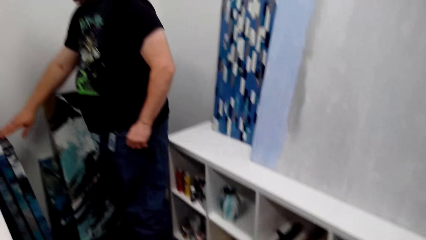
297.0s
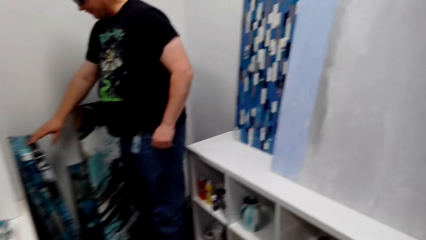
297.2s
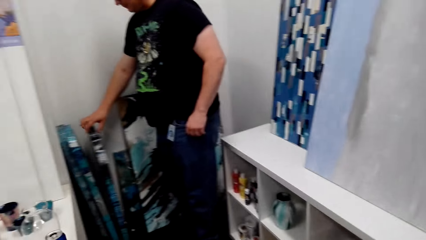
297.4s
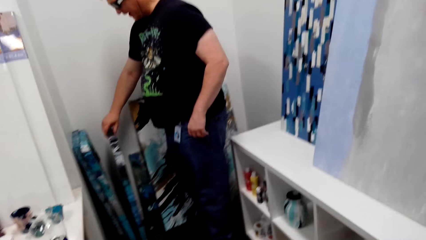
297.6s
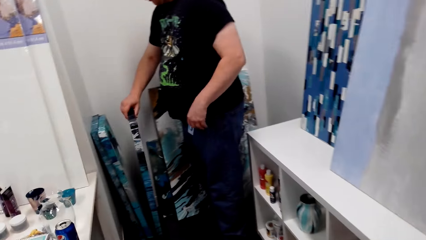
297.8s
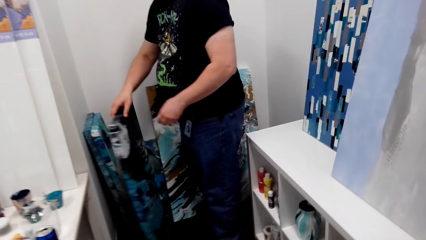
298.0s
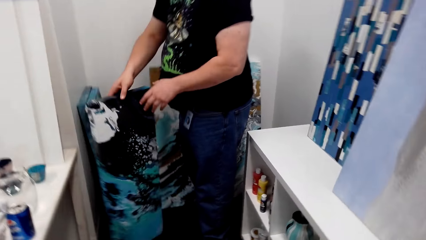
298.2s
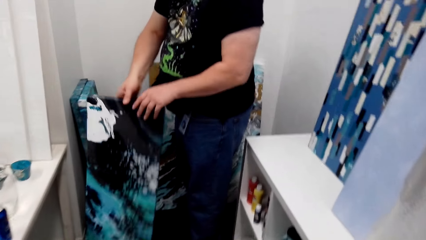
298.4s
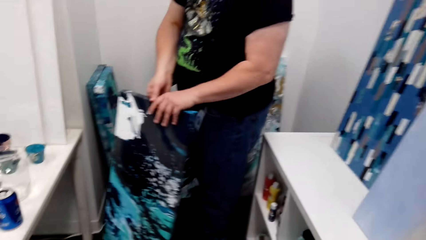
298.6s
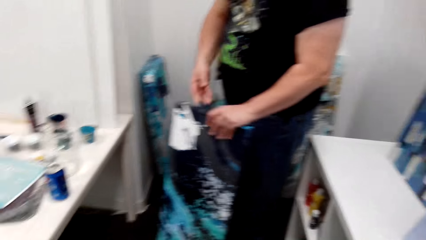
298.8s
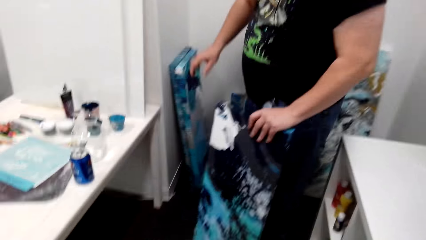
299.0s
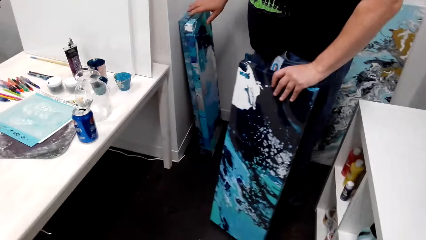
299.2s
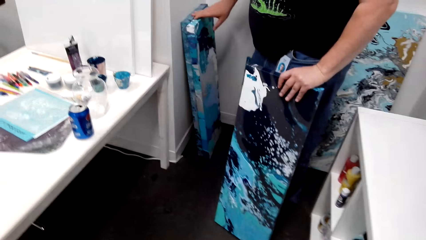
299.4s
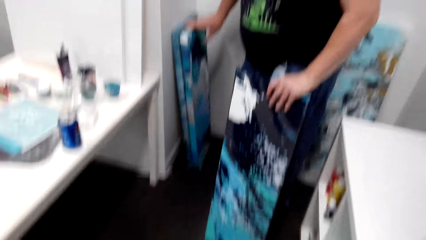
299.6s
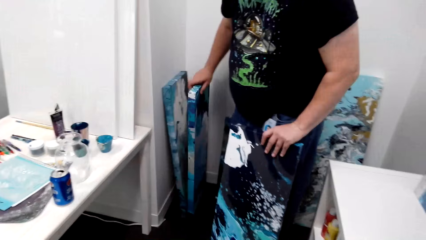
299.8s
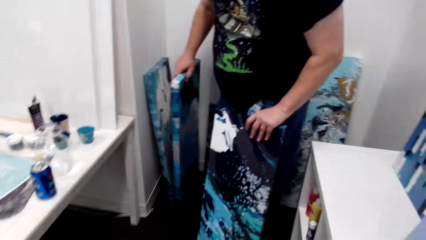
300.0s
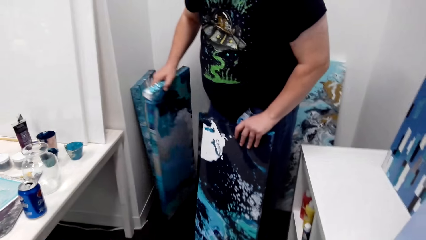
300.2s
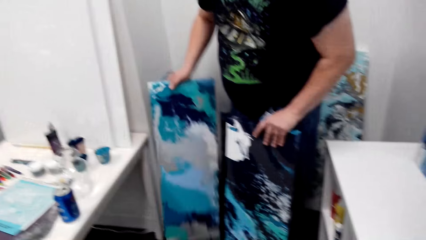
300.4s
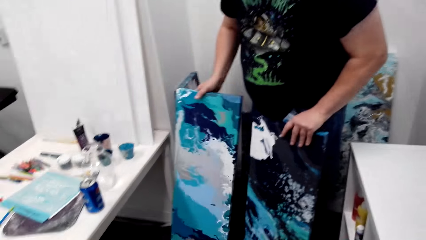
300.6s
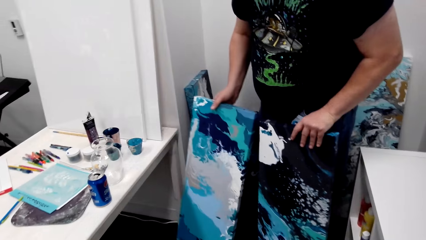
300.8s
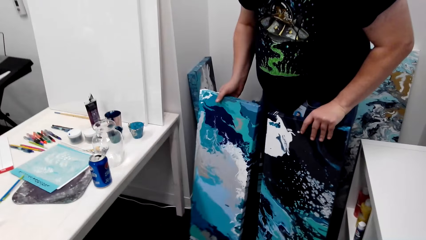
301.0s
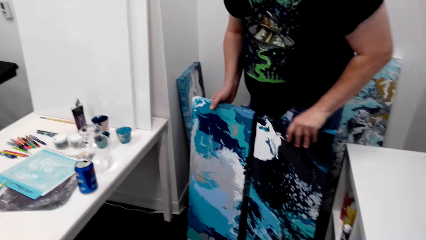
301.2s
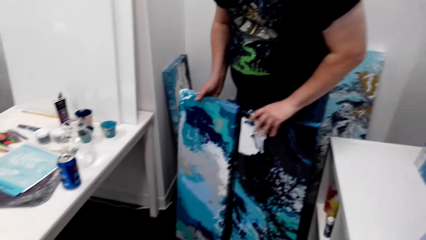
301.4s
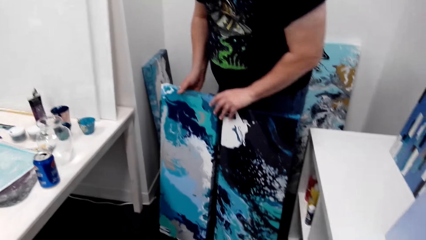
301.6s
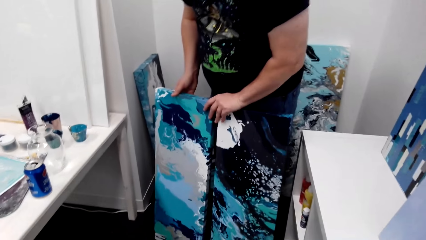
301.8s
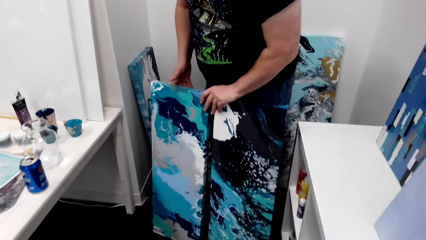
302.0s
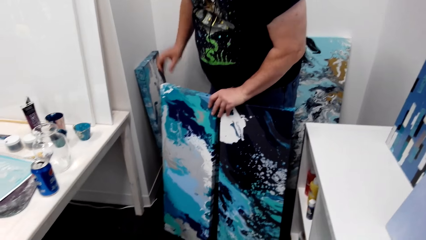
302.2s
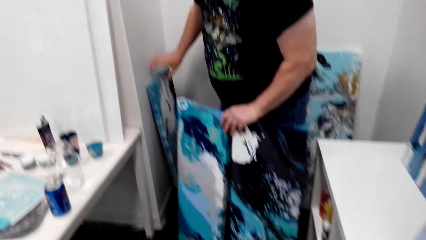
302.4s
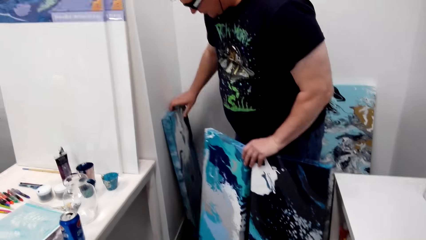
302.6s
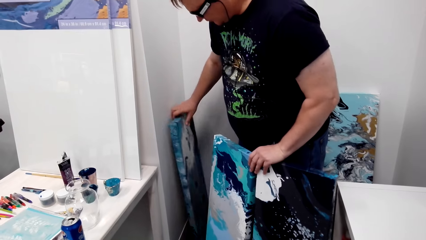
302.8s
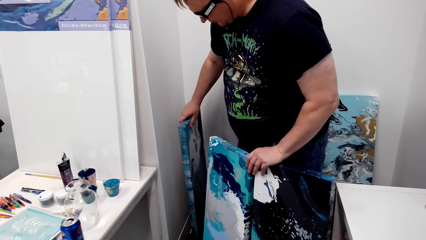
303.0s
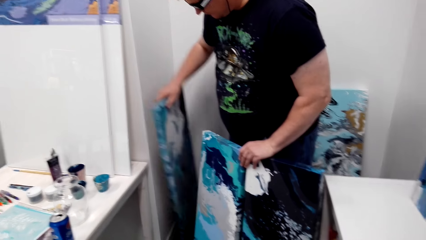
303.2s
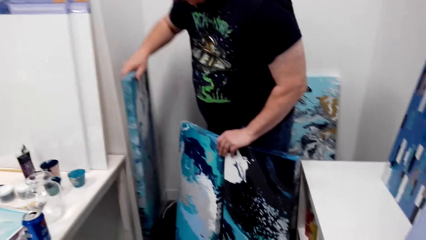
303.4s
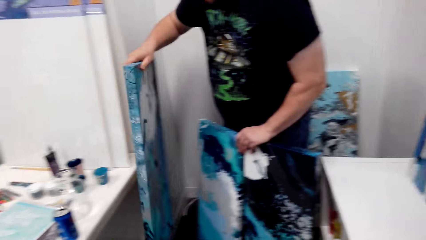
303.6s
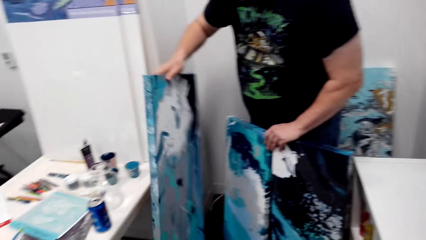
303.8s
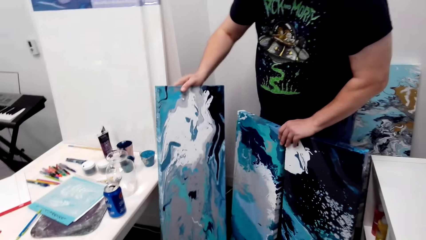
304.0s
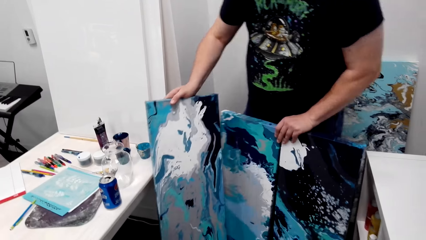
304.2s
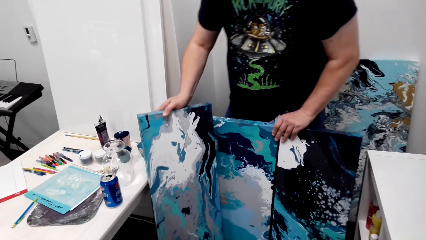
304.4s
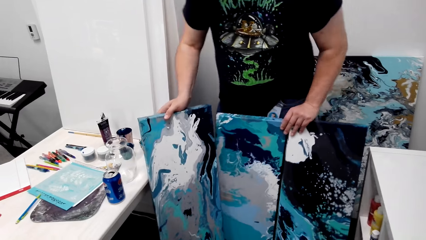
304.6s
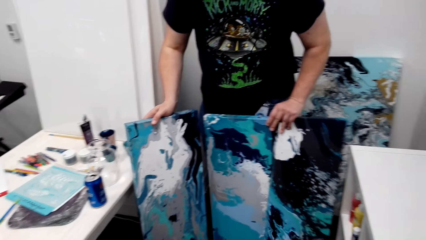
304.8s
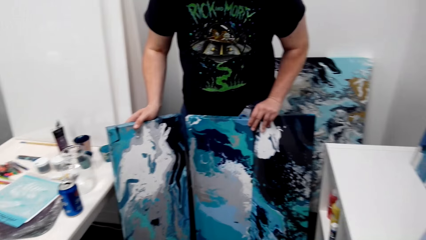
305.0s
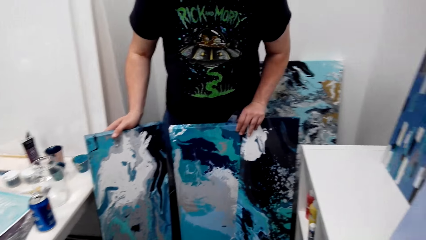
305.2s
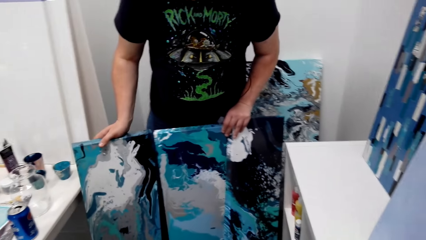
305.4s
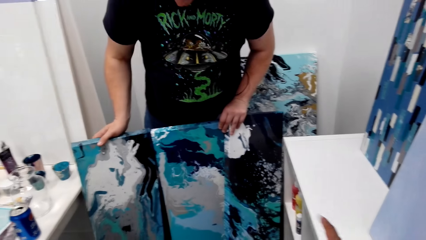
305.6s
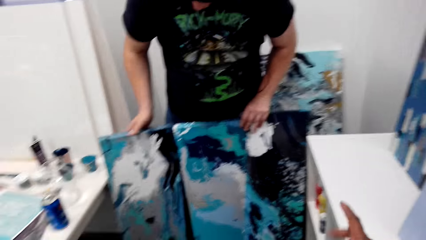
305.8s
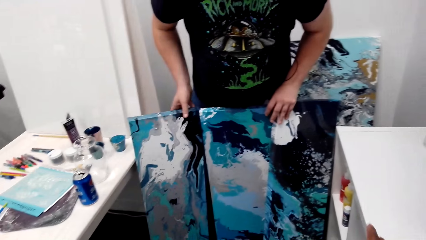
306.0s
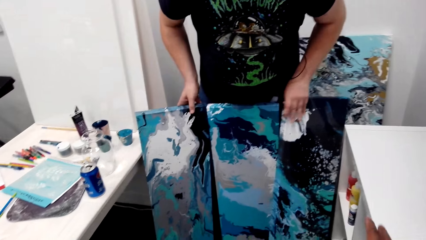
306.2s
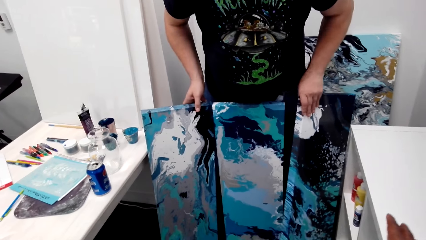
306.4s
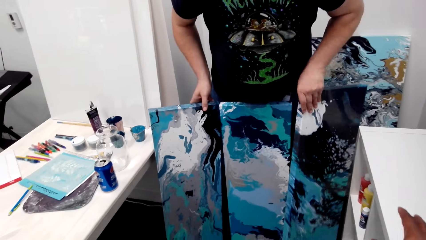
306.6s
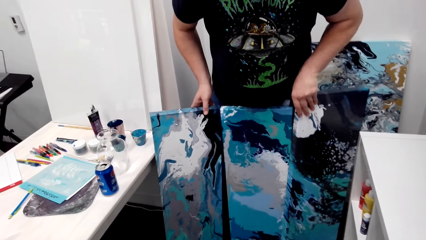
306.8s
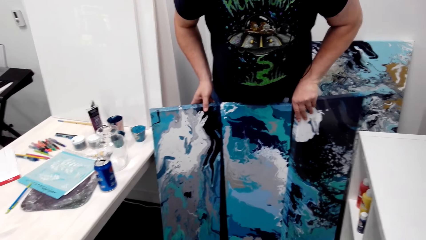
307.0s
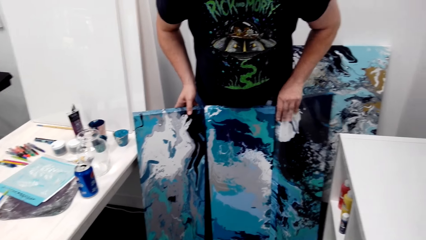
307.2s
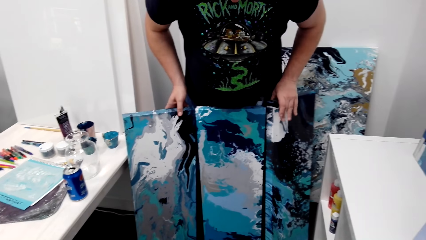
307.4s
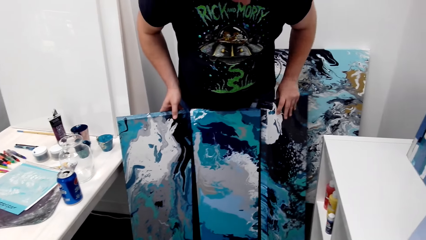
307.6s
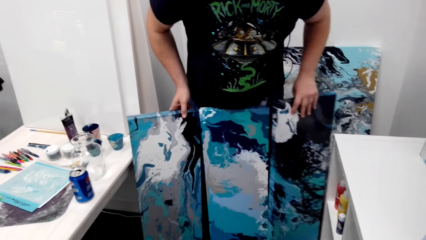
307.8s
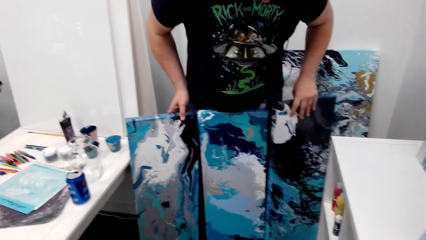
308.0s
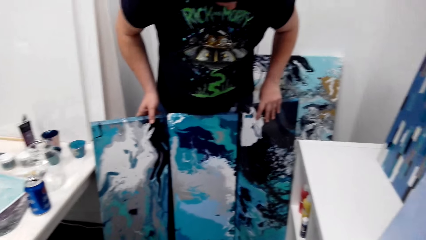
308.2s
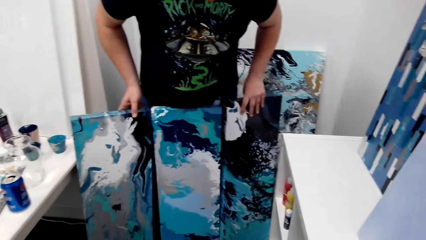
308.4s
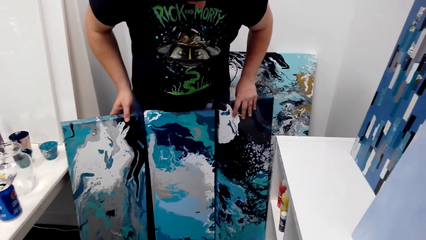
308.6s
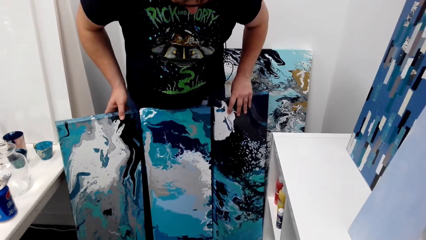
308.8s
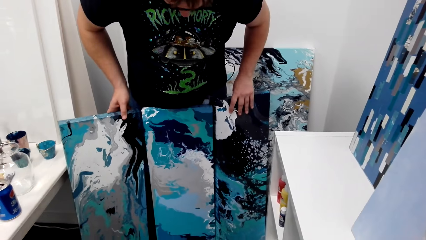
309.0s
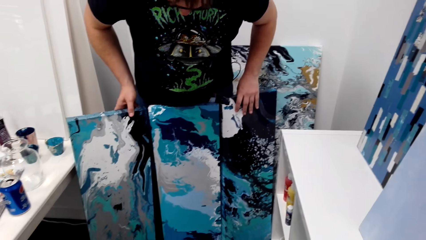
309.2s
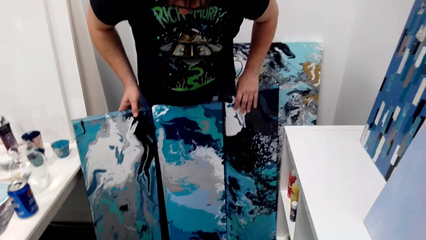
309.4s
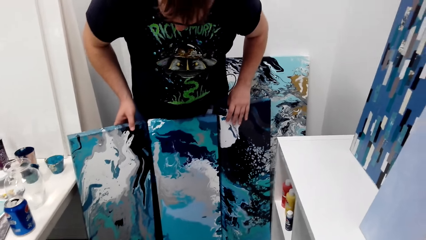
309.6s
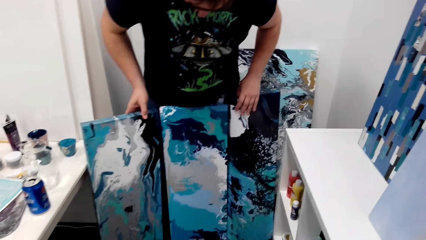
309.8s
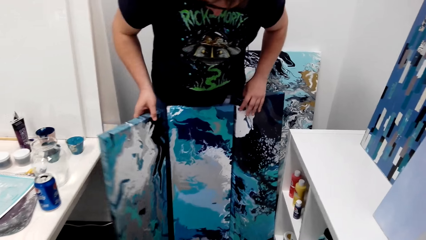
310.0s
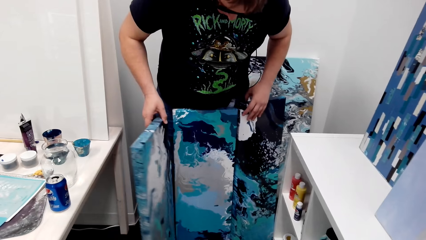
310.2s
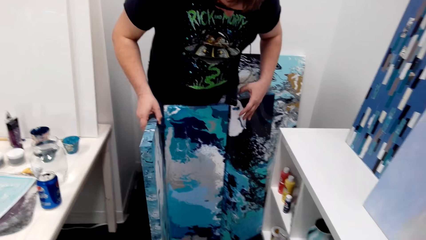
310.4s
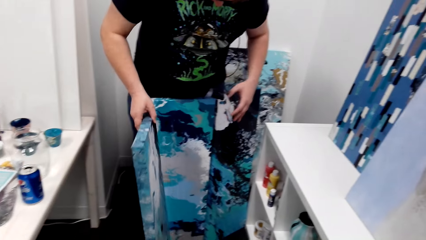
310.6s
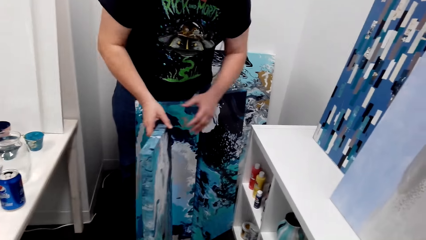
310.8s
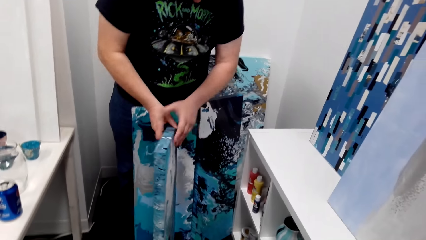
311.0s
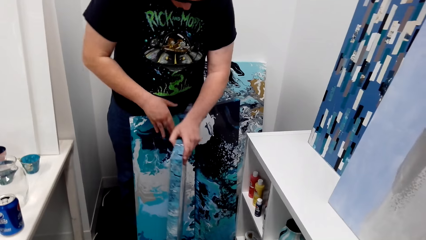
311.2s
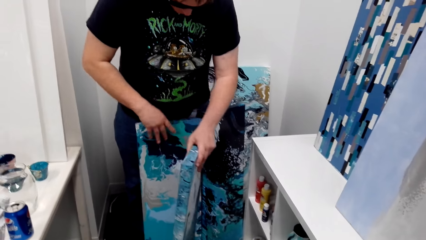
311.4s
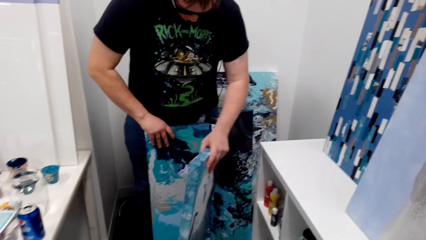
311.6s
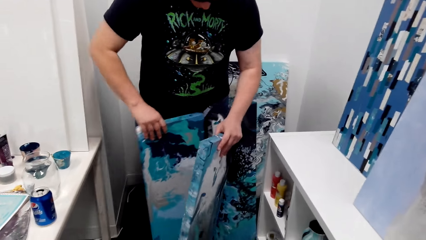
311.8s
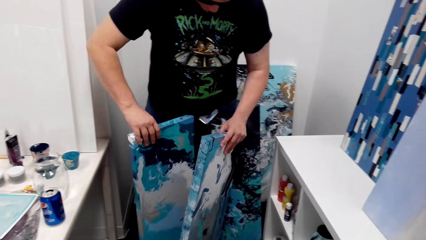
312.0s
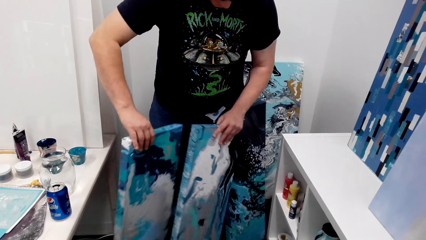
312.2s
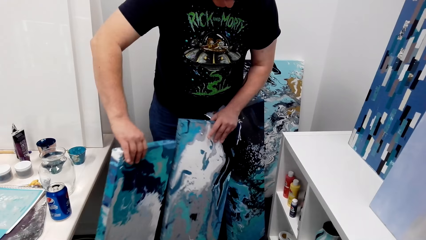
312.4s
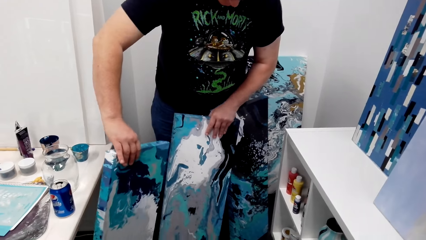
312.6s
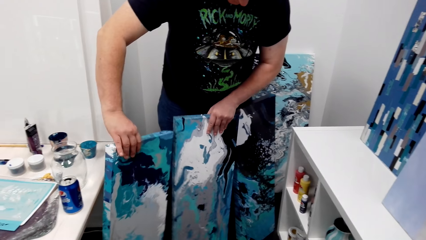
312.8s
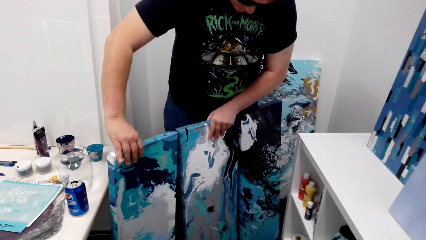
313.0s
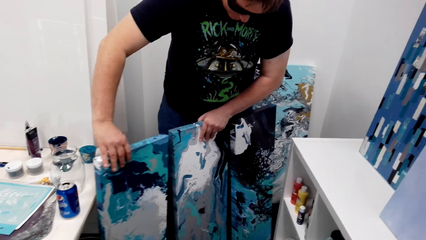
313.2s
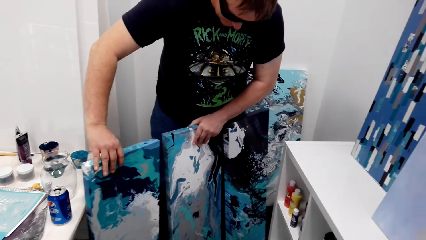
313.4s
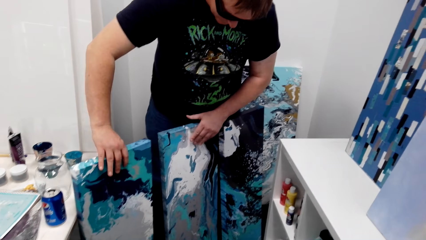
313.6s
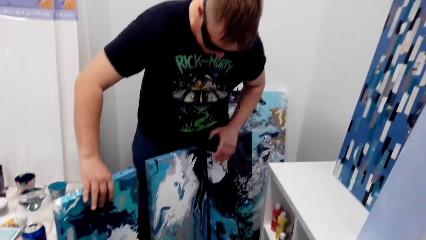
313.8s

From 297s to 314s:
The man touches a painting and holds the paints. He picks up a painting repeatedly. The camera wearer speaks to the man. The man holds the paintings and shuffles the paints.
